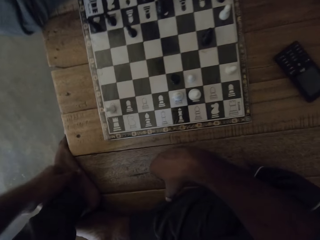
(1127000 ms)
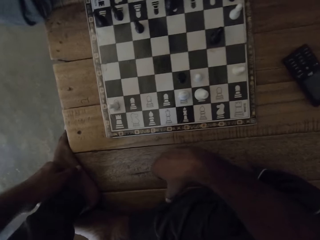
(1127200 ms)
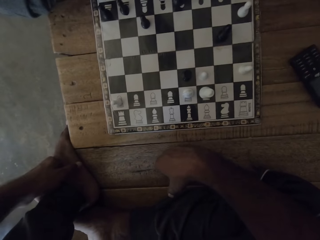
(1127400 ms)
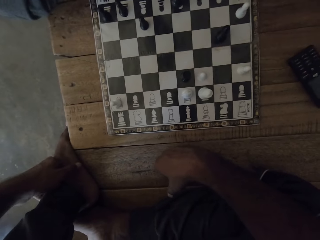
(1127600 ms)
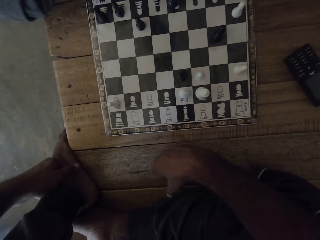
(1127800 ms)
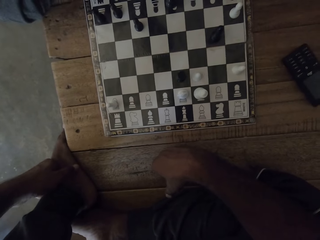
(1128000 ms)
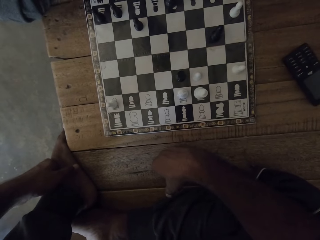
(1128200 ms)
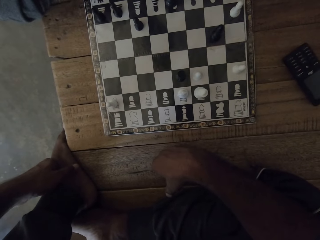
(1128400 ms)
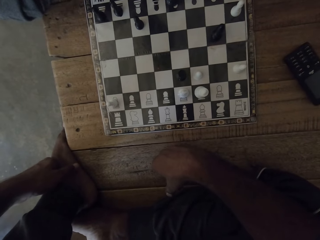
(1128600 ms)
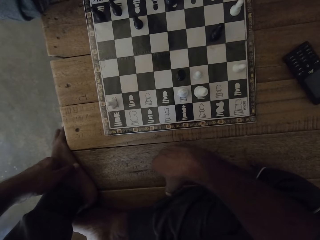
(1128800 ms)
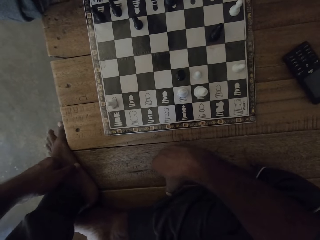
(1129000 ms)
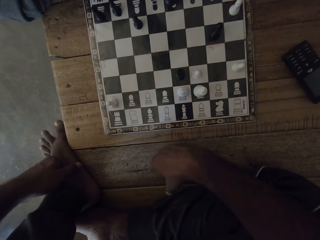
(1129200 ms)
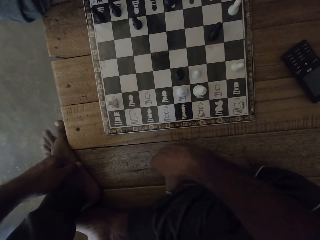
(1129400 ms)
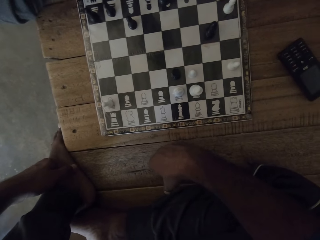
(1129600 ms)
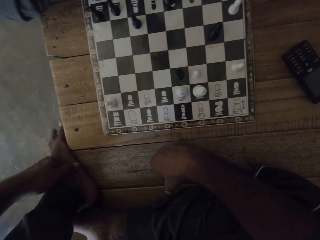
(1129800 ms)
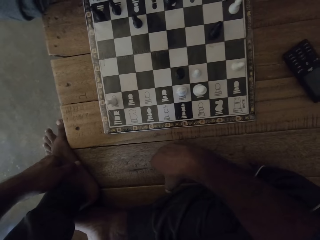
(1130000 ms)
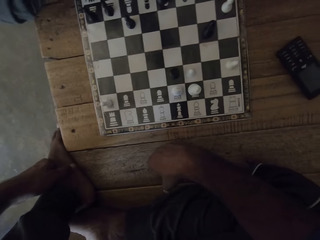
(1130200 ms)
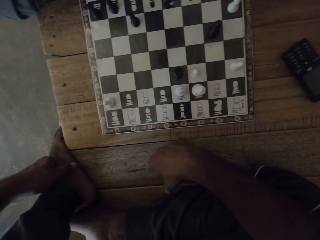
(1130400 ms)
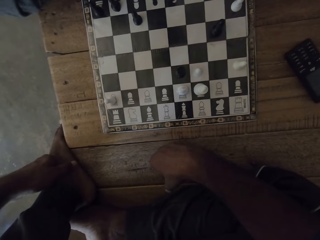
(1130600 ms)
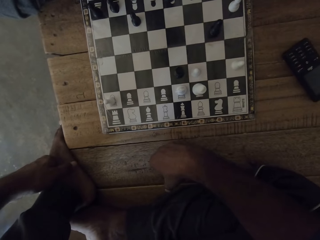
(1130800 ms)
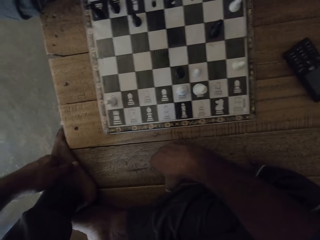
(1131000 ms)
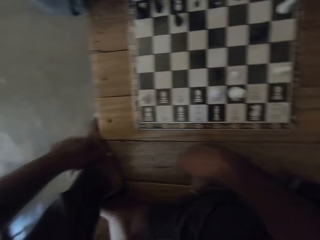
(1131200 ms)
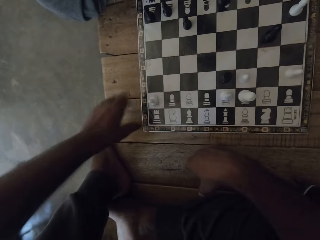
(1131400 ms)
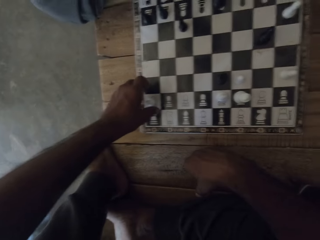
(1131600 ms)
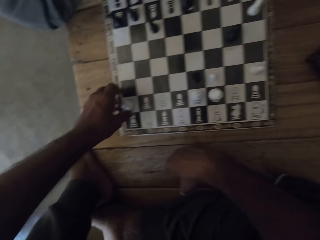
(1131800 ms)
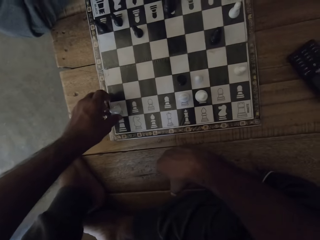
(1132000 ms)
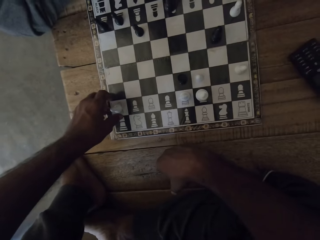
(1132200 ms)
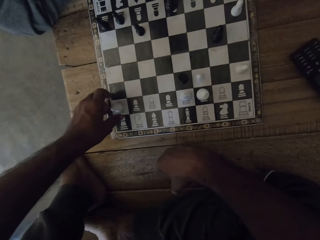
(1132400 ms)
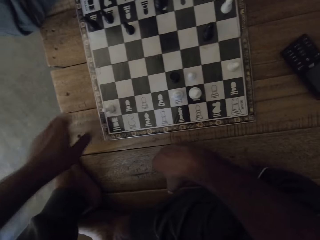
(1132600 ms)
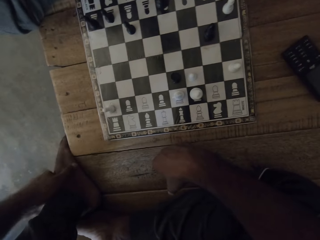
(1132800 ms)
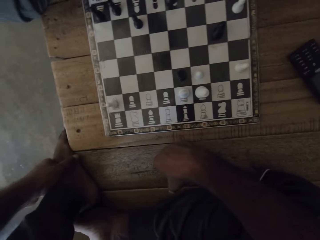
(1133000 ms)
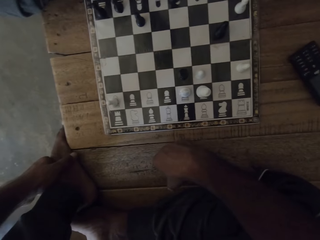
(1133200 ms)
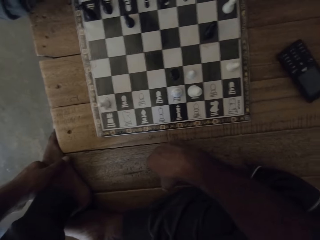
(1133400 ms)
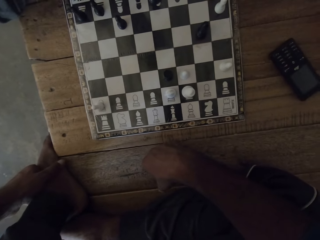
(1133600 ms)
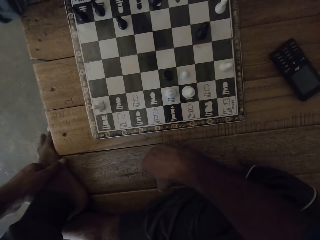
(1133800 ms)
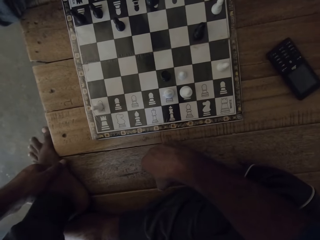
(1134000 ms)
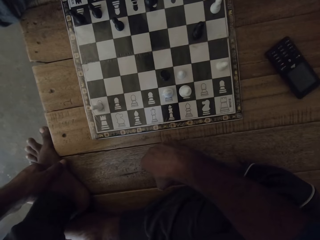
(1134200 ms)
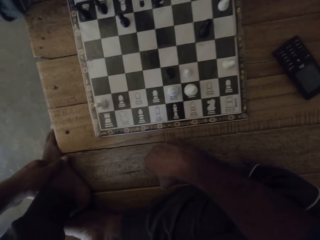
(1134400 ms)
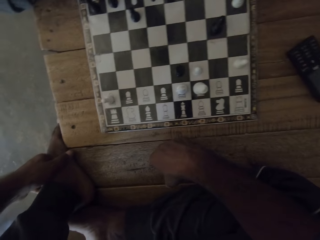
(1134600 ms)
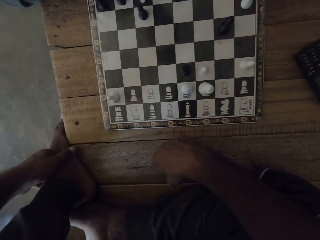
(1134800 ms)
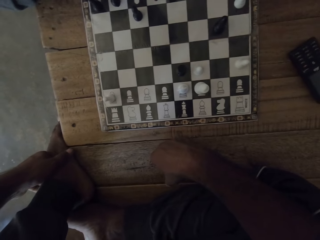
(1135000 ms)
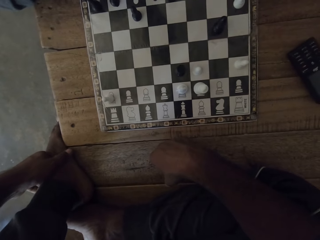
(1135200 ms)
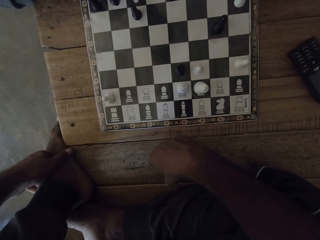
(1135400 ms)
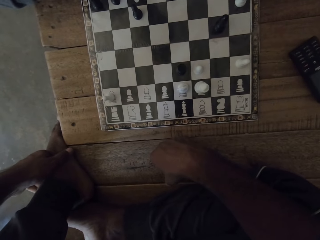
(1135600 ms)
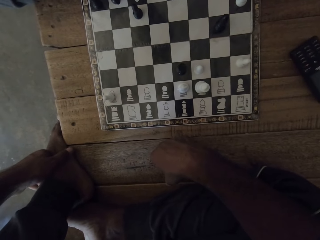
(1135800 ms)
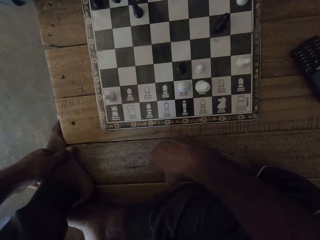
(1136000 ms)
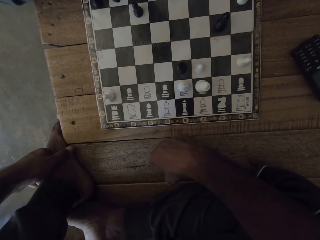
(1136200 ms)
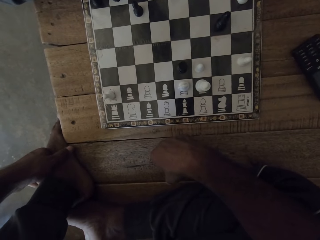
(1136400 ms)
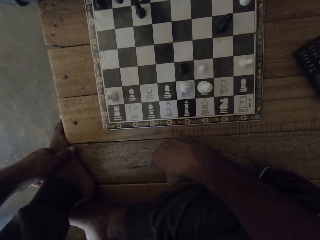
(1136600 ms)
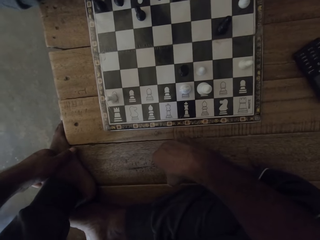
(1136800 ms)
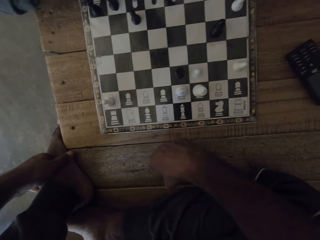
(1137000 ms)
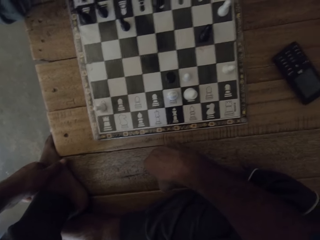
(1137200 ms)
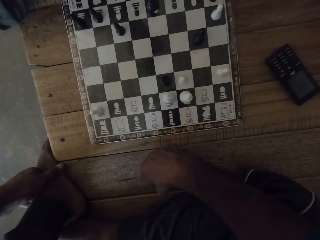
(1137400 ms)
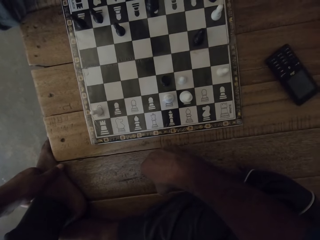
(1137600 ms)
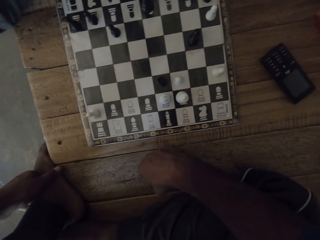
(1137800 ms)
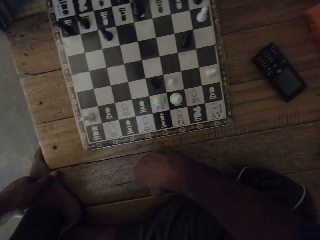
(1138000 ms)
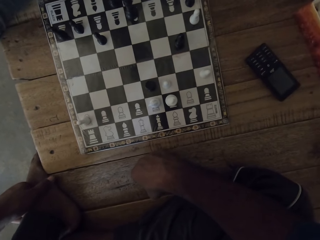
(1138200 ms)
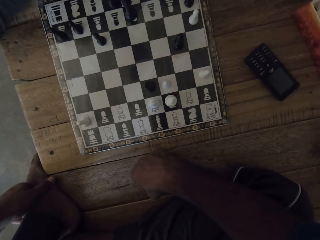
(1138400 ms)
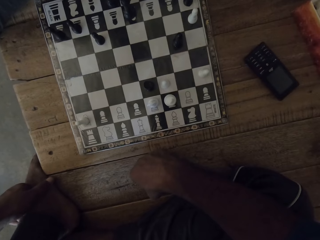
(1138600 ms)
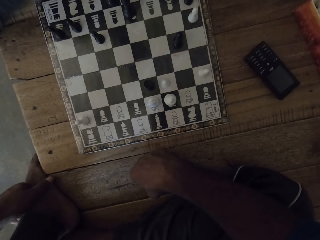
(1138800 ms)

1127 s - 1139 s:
The camera wearer touches the leg. They hold the left foot with the left hand. They move the toes. They move the left foot on the table. They place a hand on the pawn. They touch the leg. They look at the chess deck. They look at the chess deck again.

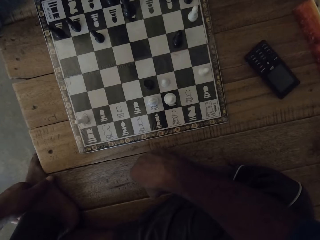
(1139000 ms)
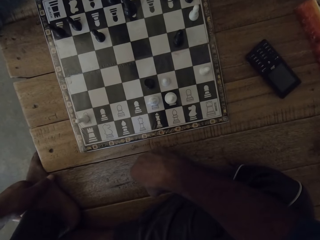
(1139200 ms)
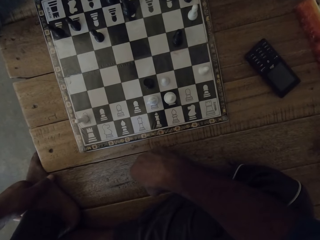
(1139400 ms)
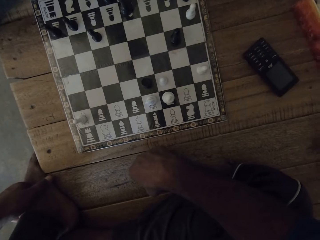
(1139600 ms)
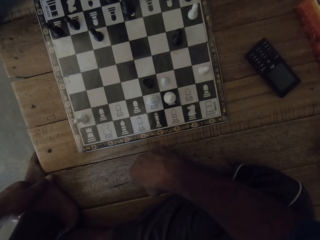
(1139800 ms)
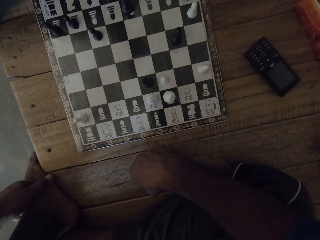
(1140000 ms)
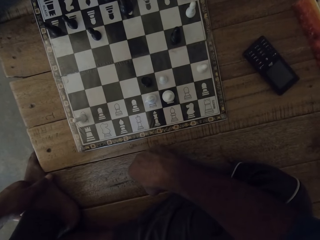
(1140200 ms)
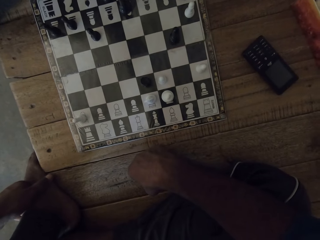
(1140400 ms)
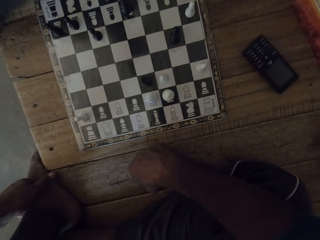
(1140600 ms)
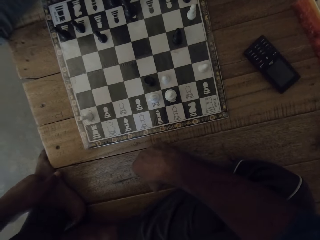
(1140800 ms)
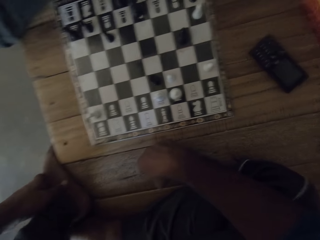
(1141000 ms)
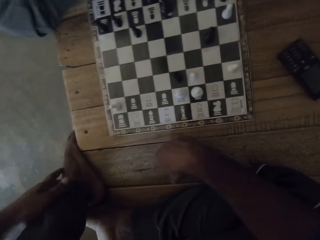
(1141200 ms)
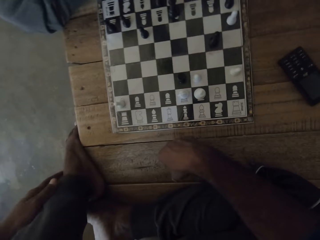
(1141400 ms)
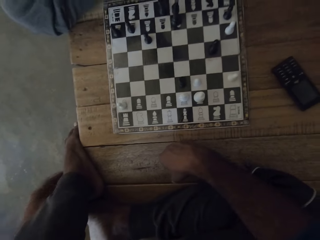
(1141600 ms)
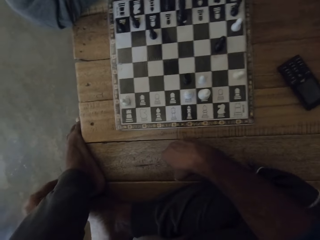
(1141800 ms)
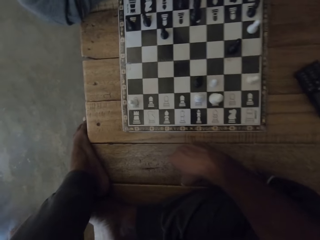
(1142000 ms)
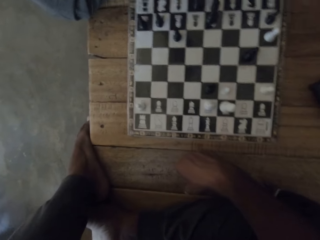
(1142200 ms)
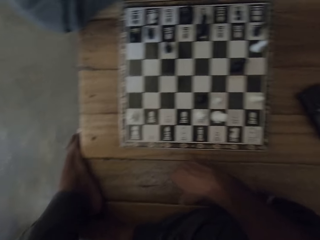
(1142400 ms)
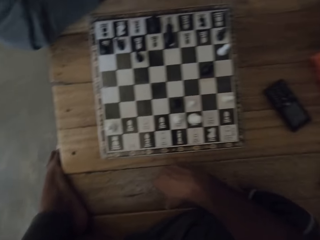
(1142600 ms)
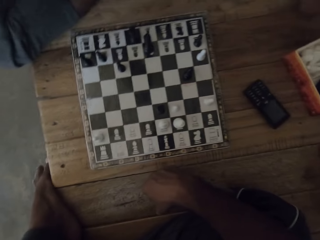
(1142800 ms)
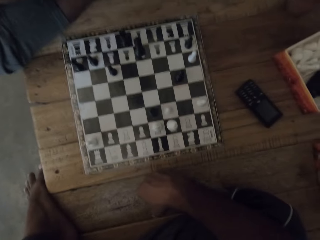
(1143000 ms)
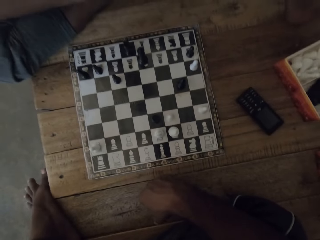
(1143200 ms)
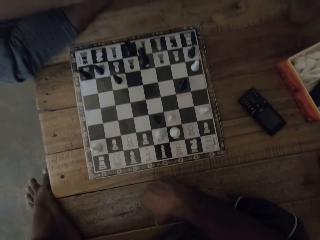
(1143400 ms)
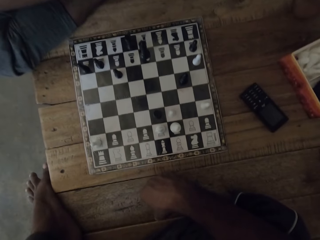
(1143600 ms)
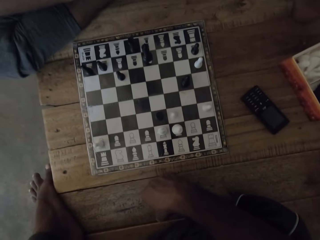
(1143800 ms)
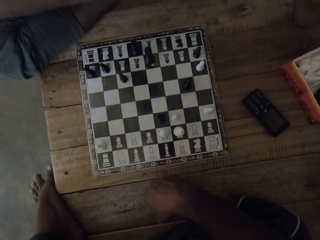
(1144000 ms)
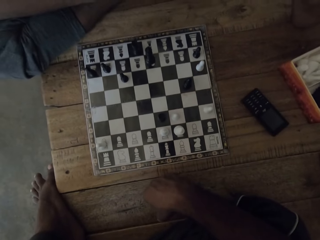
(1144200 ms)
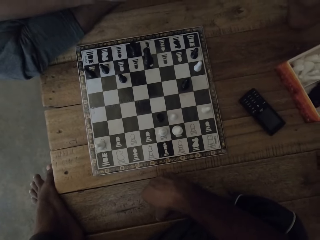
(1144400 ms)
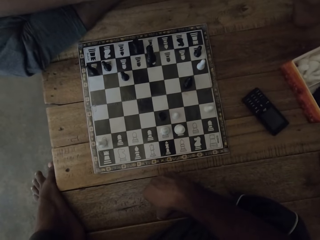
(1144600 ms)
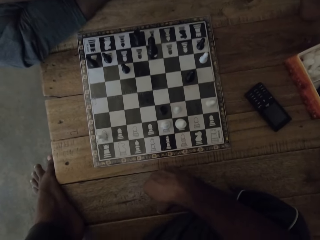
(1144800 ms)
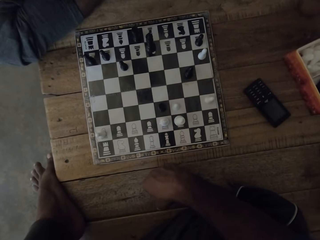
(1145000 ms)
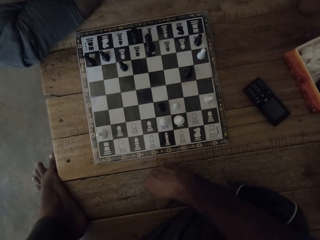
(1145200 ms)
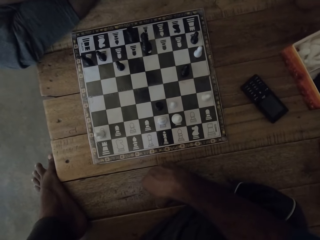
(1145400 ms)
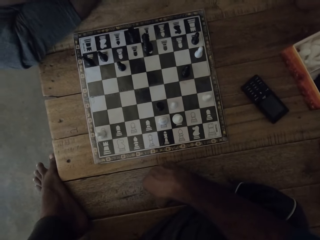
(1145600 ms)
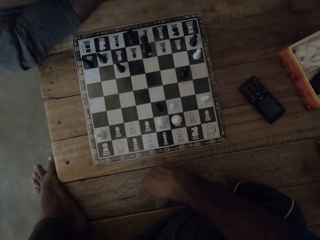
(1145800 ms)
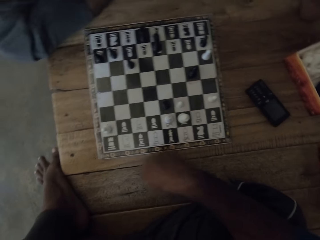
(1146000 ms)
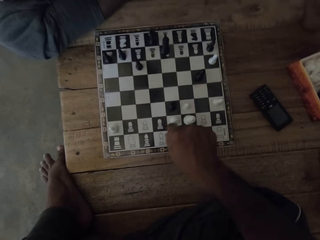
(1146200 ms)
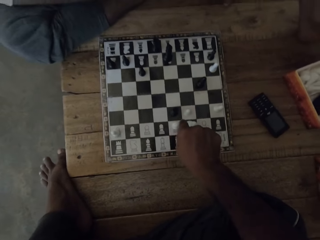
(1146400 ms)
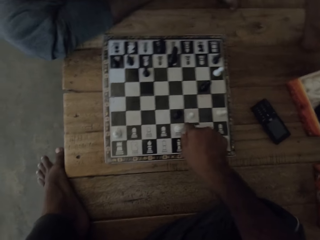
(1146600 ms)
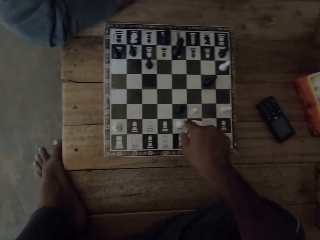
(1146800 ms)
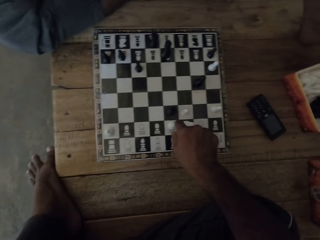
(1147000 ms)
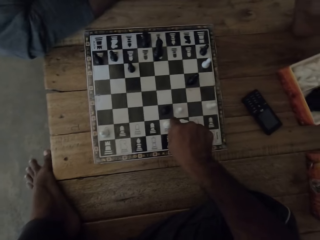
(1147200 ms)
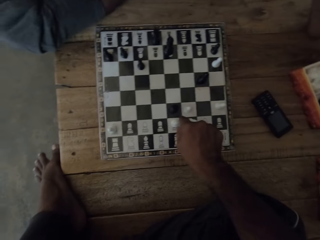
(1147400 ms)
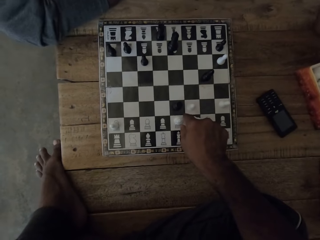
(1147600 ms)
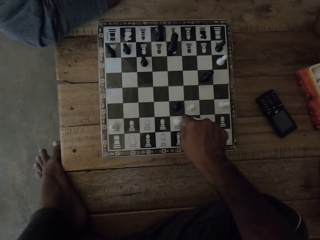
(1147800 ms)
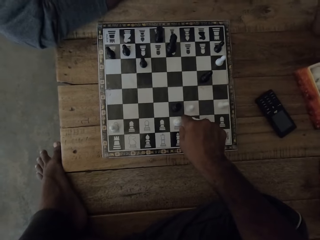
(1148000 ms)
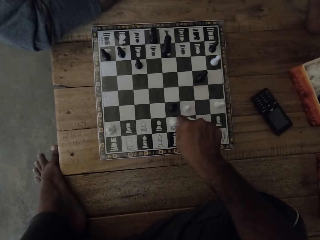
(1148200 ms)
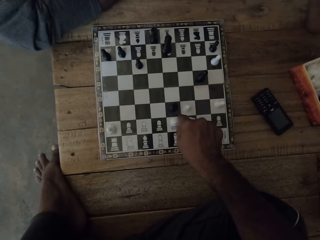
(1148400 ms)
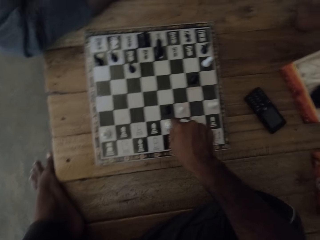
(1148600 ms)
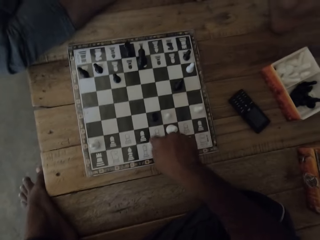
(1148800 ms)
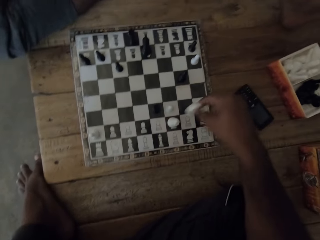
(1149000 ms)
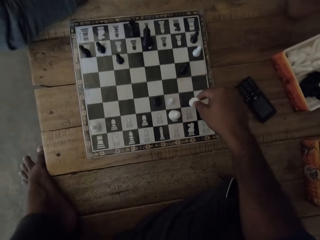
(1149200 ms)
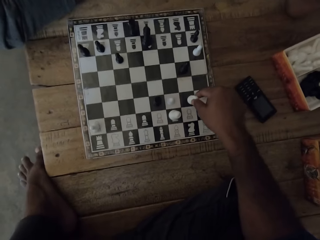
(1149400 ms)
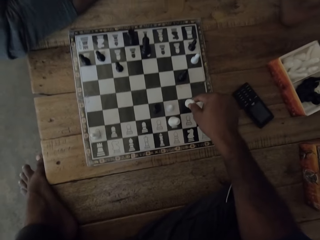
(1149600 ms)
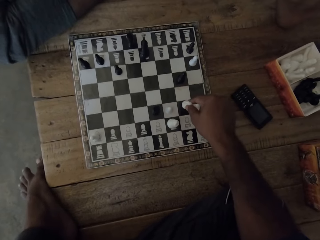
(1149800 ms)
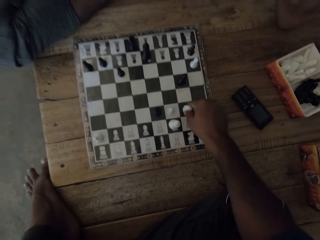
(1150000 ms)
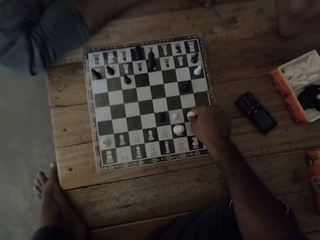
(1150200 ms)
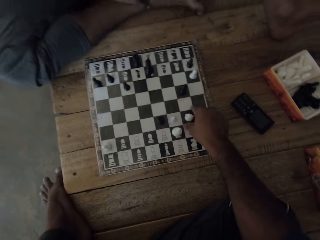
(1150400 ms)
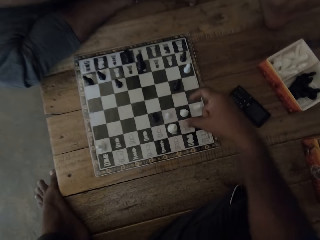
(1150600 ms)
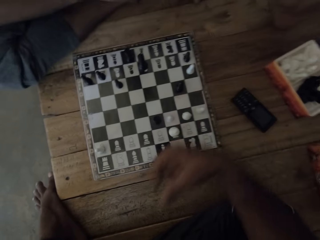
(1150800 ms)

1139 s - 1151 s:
The camera wearer looks at the chess deck. They move the left hand. They look at the chess deck. They talk to a man and point. They move the chess piece with the right hand. The man talks to the camera wearer. The camera wearer moves the chess piece with the right hand.
